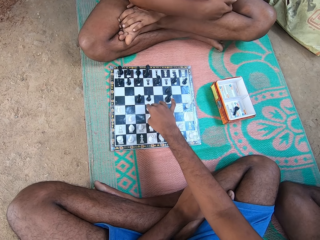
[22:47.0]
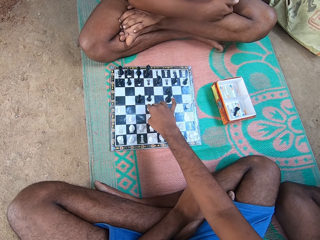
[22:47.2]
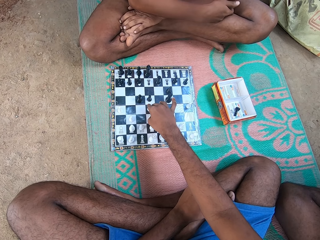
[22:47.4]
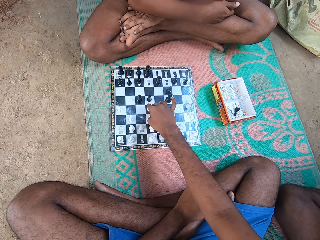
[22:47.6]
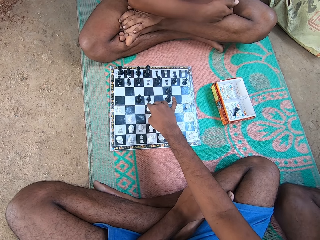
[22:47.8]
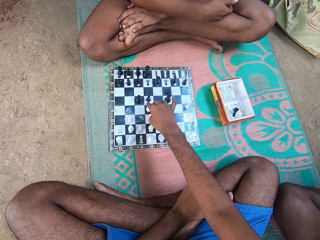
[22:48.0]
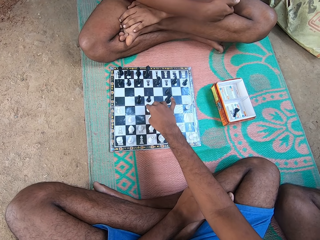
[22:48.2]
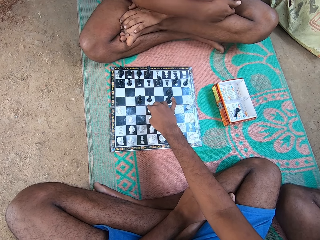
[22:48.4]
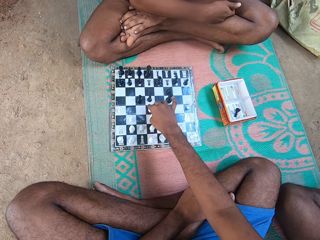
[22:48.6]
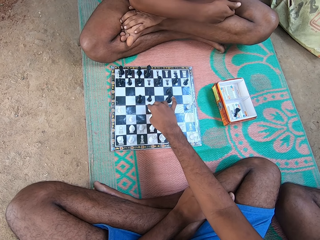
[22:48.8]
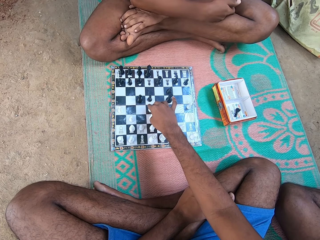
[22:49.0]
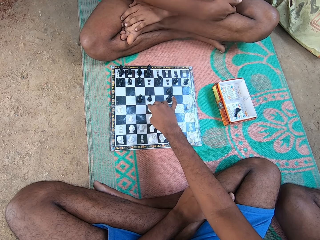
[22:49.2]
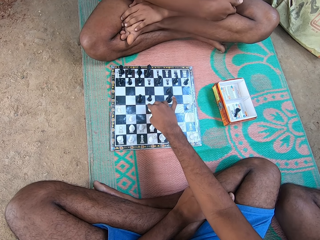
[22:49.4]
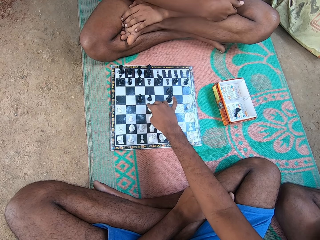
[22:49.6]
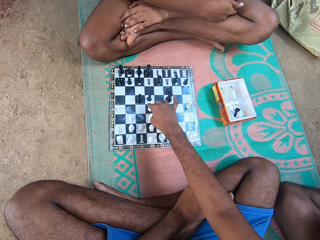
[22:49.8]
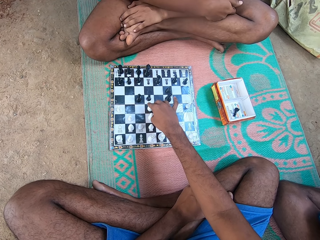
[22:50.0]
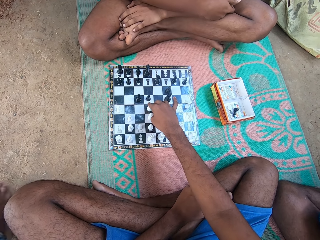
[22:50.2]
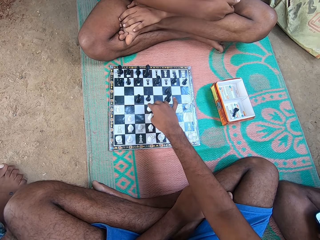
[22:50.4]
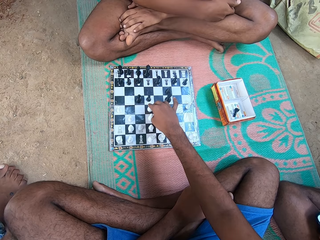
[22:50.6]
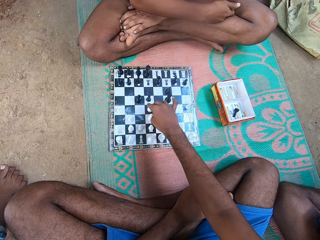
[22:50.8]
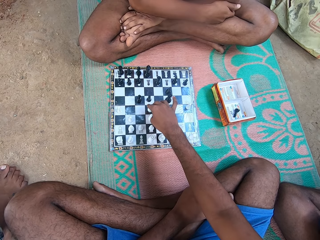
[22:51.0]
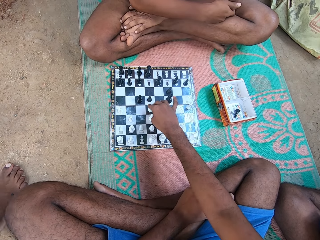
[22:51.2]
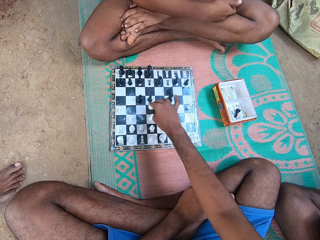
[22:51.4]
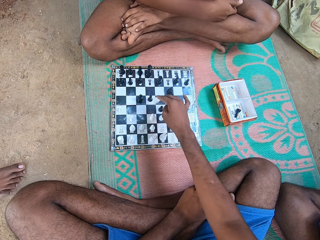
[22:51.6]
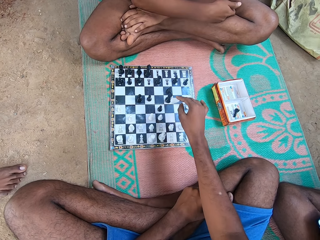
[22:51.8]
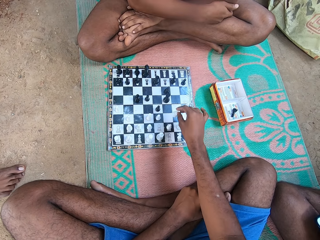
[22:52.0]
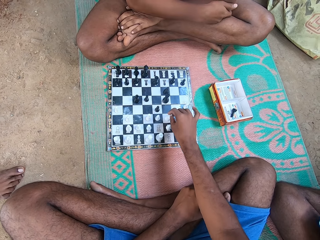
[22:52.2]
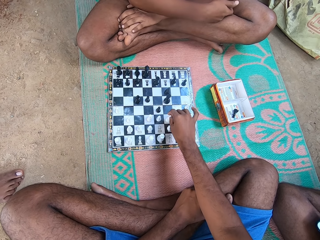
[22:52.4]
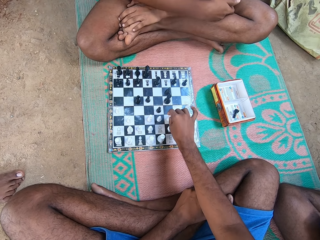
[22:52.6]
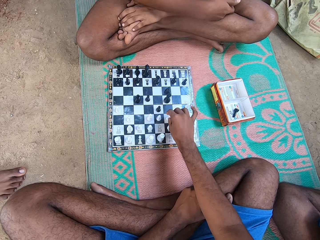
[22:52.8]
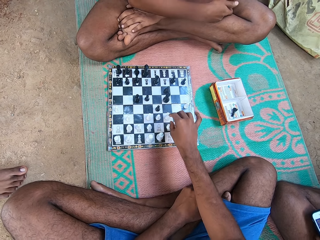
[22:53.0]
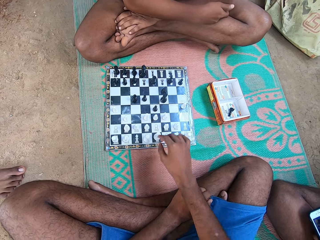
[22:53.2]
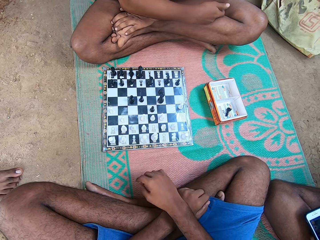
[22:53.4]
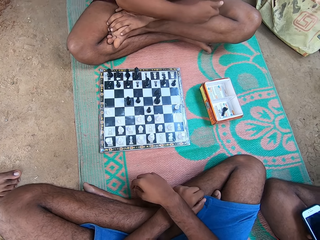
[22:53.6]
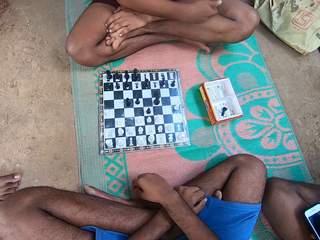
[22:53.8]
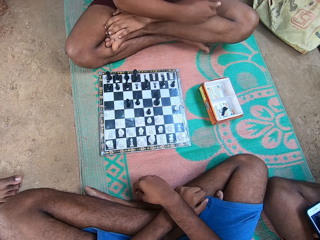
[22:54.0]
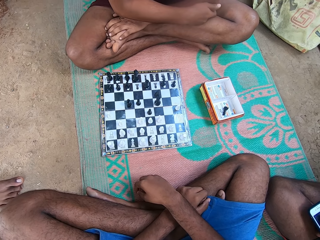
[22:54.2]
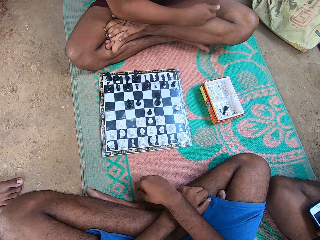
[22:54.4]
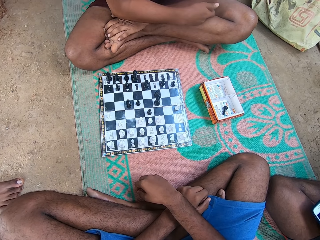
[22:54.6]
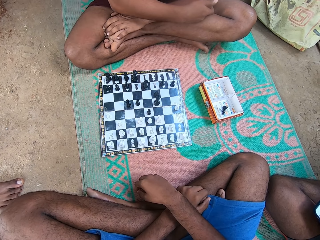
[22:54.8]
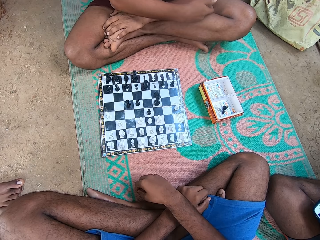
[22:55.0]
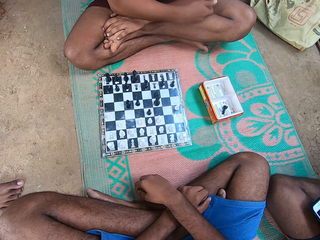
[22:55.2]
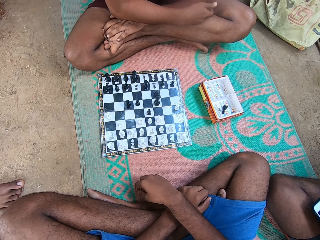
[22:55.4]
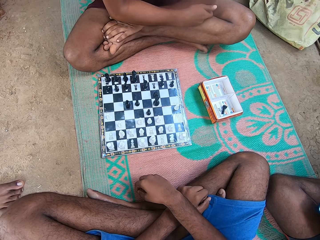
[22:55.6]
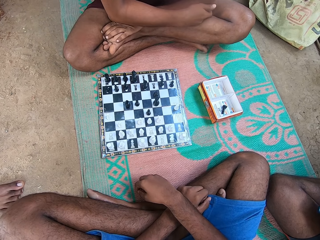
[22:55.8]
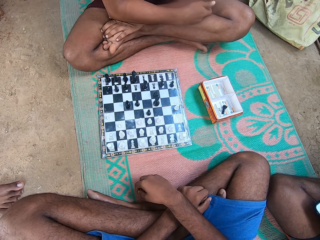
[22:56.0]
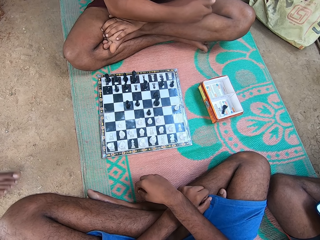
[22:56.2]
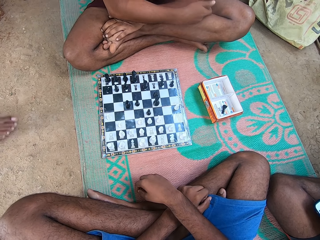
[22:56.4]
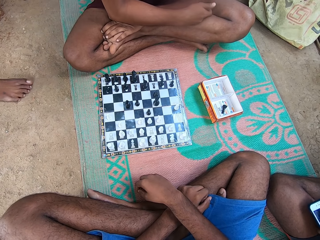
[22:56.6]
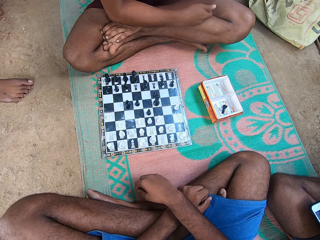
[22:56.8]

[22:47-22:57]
The camera wearer plays draft.

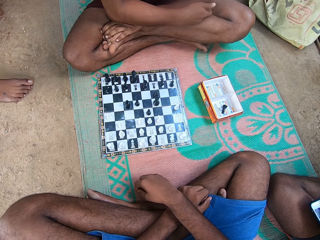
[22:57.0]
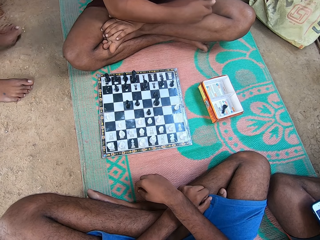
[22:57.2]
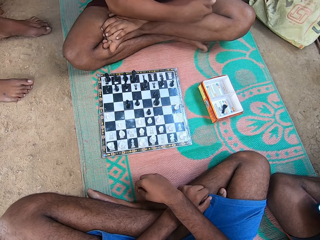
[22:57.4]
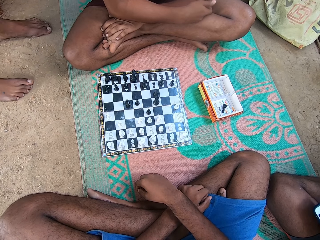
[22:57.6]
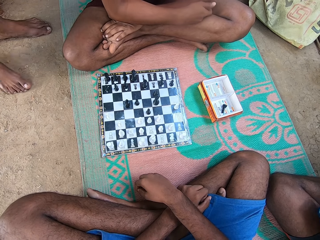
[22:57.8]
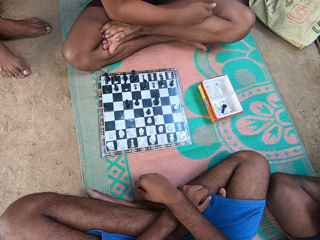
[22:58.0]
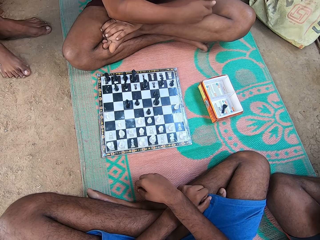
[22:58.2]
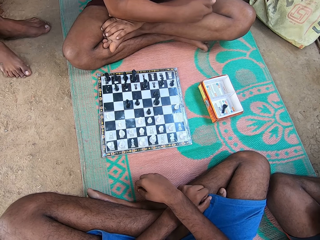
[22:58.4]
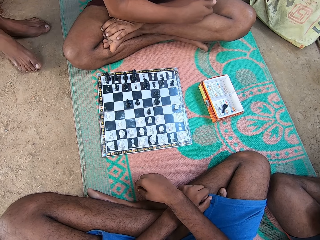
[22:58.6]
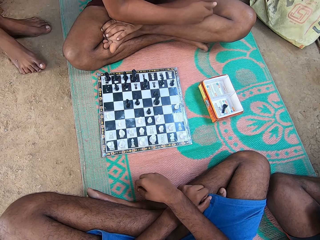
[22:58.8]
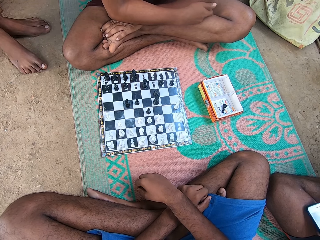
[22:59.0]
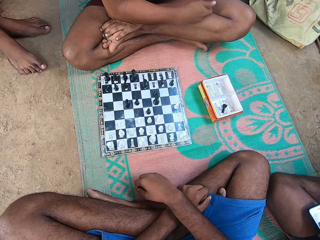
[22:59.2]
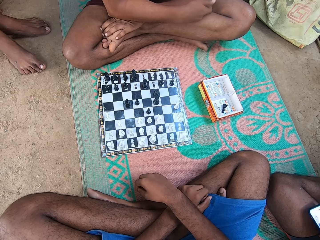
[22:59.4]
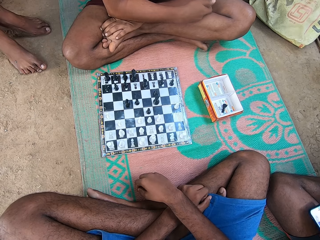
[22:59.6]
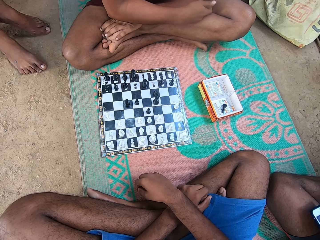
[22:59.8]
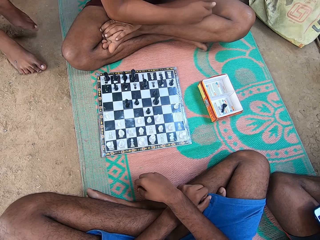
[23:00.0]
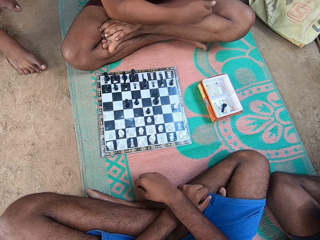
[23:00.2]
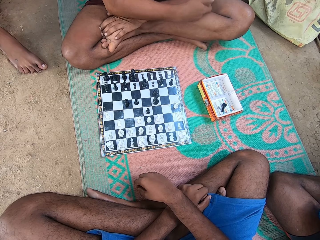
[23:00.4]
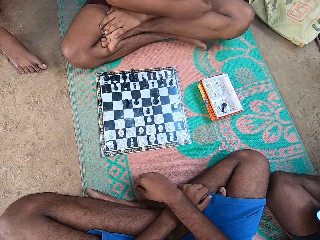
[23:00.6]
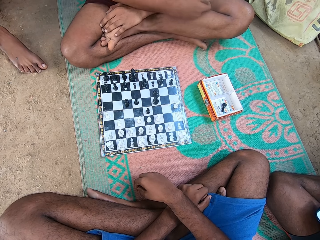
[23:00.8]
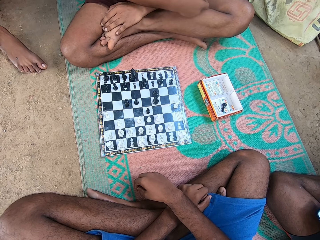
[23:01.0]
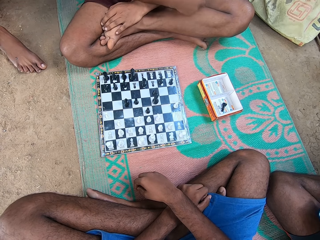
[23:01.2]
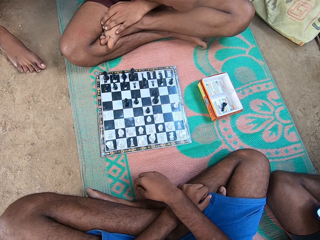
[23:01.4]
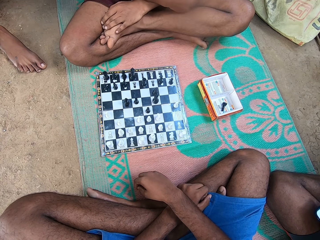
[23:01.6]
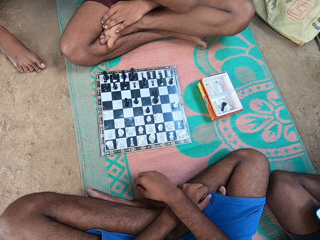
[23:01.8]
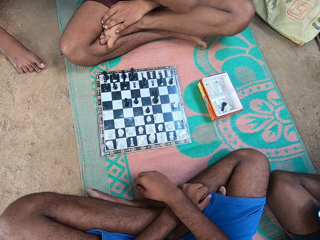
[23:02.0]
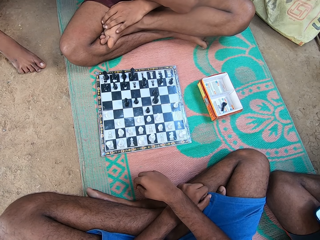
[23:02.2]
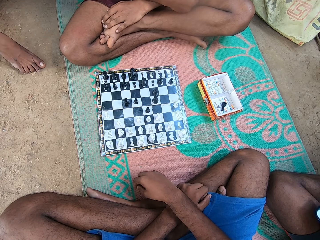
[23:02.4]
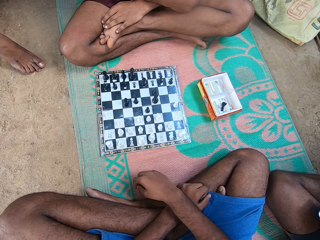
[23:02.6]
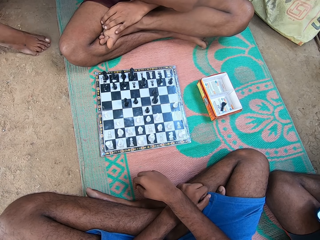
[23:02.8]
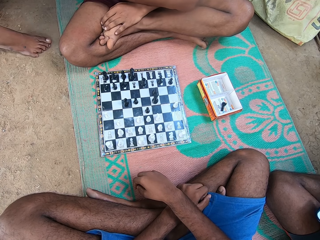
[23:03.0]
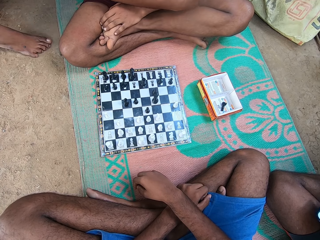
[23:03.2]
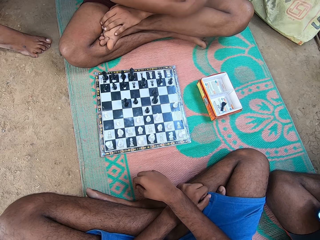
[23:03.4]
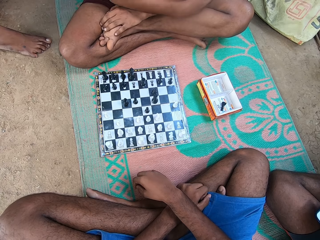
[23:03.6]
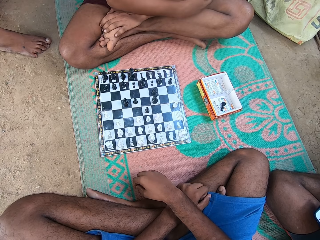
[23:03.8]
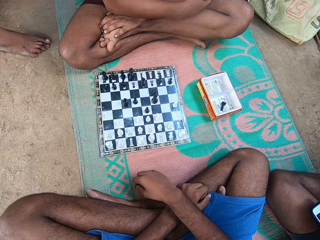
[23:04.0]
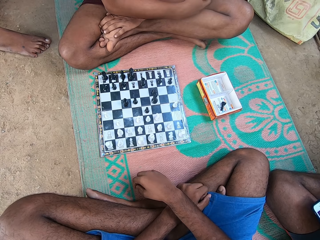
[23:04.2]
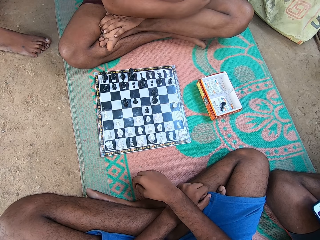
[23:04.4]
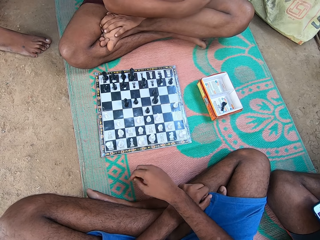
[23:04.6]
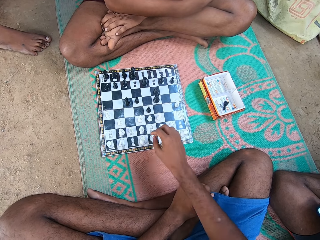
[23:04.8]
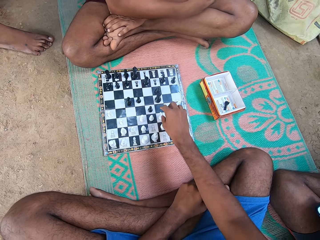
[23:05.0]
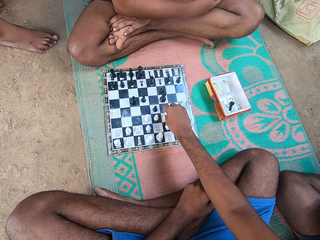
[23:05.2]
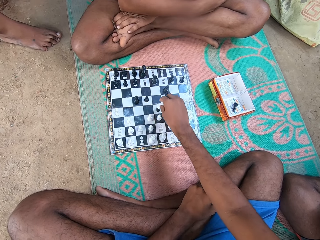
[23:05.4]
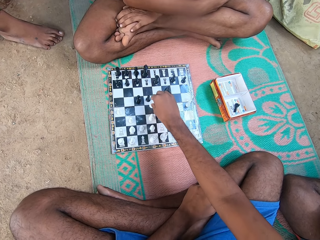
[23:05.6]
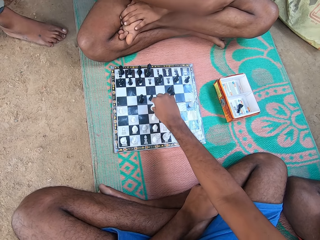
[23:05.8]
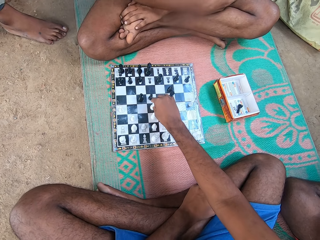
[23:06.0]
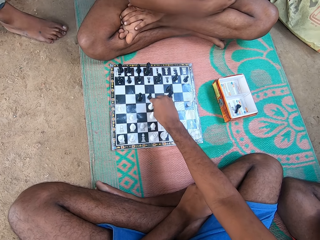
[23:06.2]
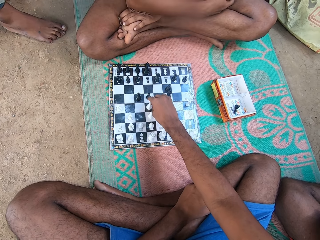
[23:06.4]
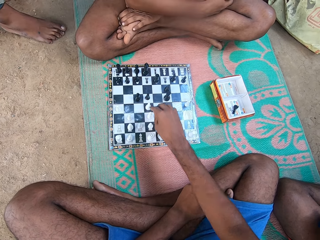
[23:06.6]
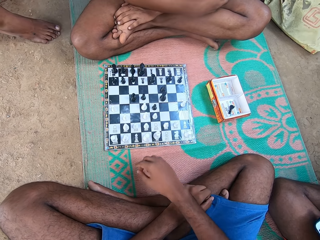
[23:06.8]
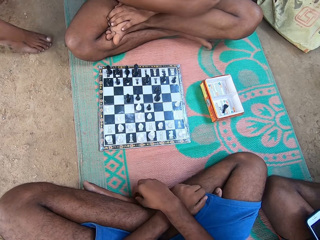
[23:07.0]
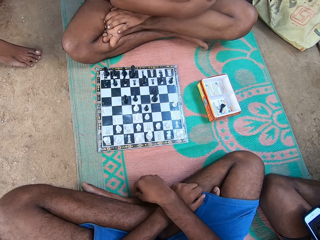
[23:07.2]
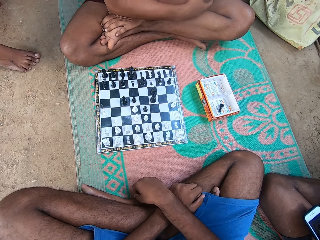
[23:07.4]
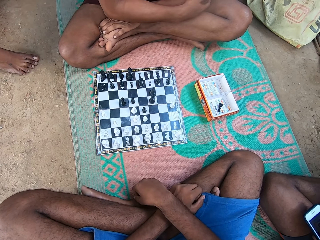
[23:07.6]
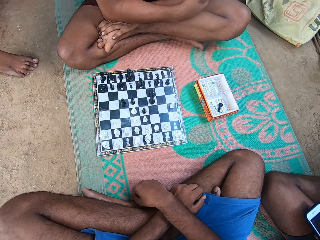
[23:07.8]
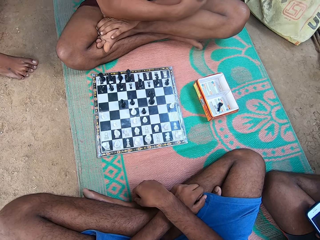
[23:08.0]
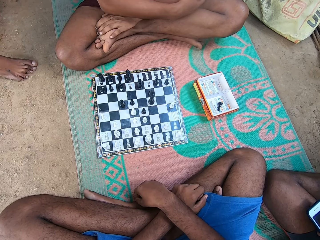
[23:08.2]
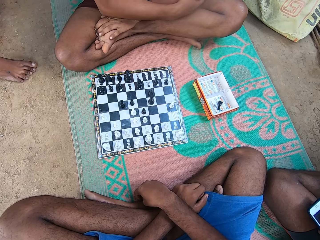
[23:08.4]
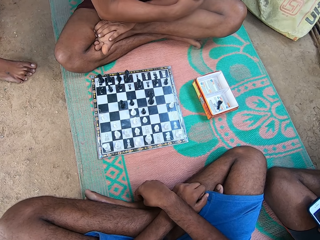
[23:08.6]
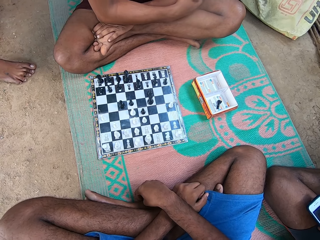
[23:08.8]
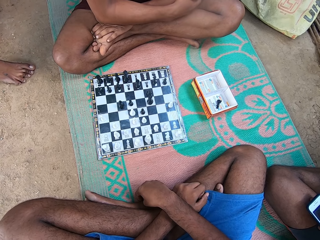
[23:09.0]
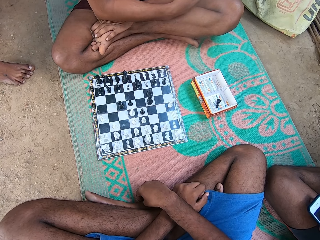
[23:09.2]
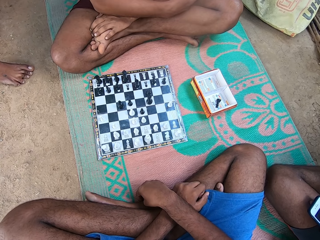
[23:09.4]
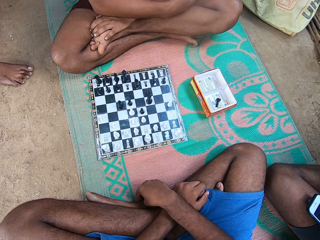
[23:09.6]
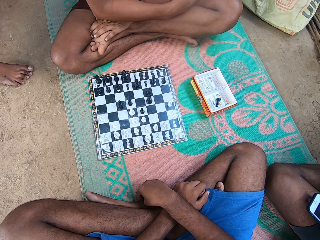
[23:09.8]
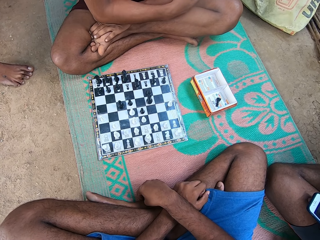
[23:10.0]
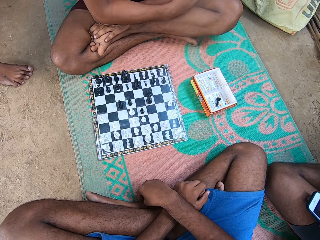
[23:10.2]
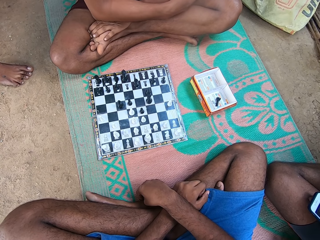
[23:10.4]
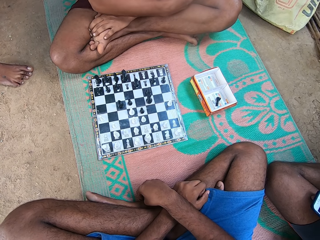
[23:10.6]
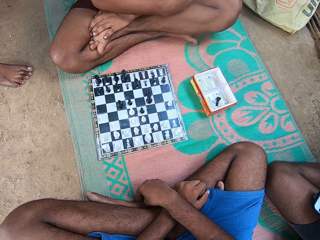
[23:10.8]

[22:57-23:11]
The camera wearer stares on the checkerboard. A man stares on the checkerboard. The camera wearer takes another turn in the chess game. They play draft. The man stares on the checkerboard.
